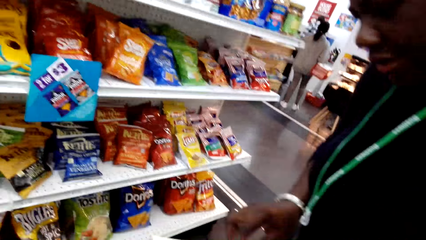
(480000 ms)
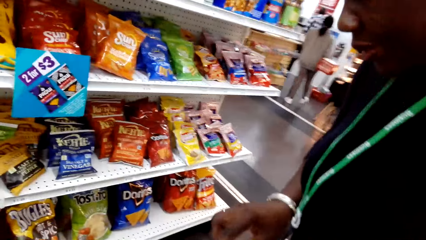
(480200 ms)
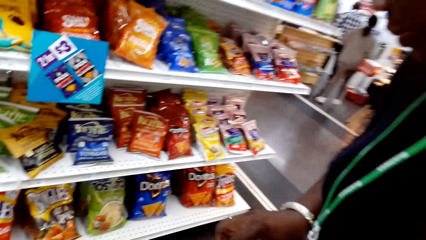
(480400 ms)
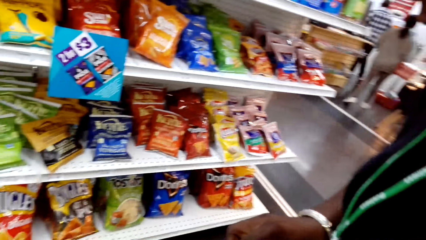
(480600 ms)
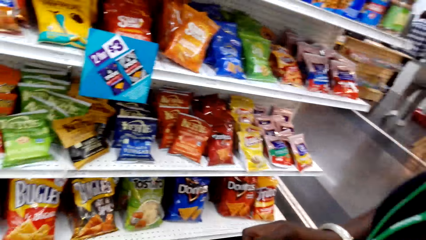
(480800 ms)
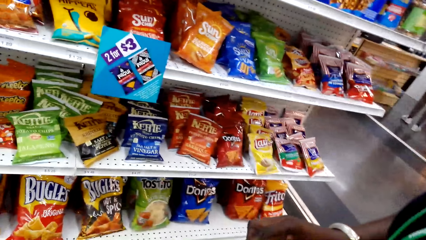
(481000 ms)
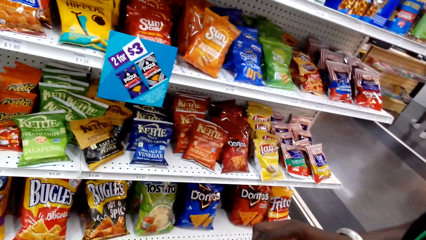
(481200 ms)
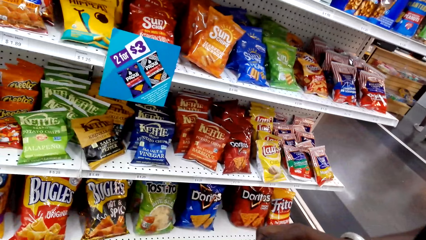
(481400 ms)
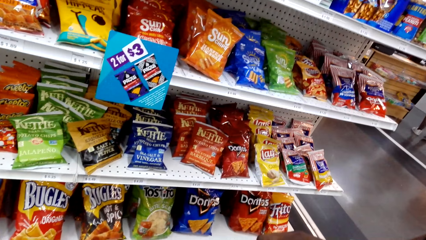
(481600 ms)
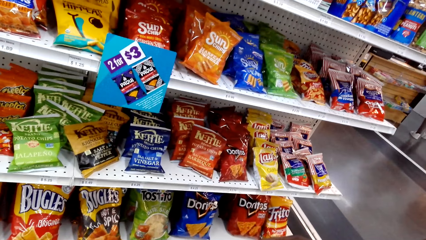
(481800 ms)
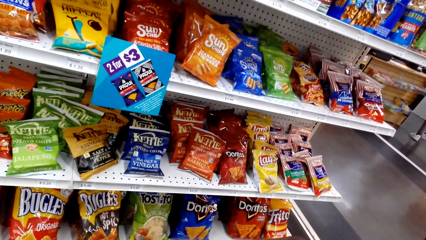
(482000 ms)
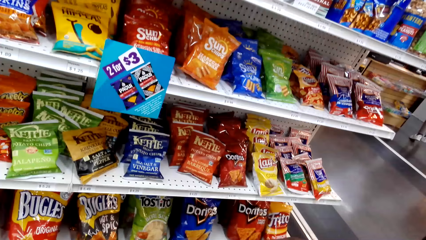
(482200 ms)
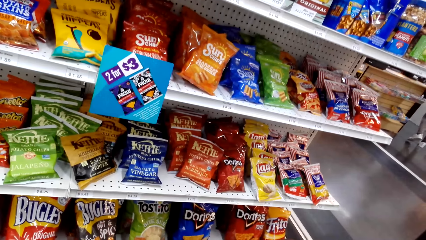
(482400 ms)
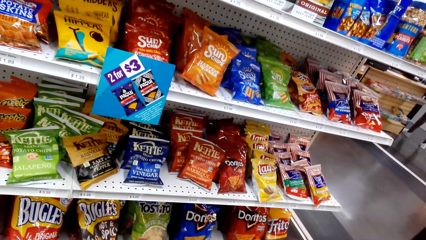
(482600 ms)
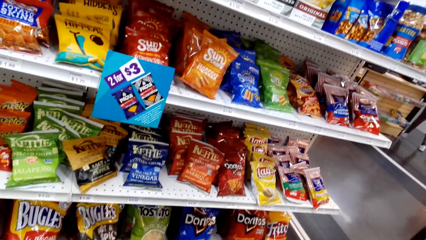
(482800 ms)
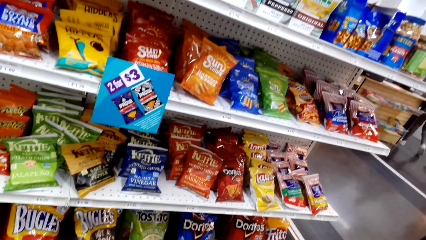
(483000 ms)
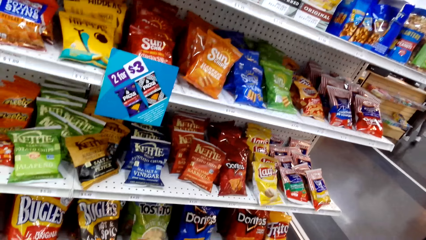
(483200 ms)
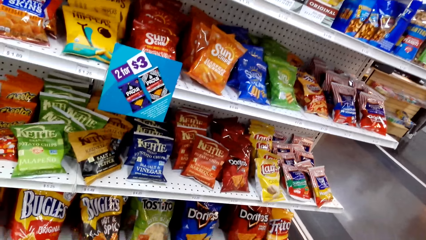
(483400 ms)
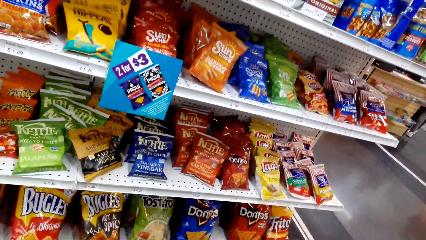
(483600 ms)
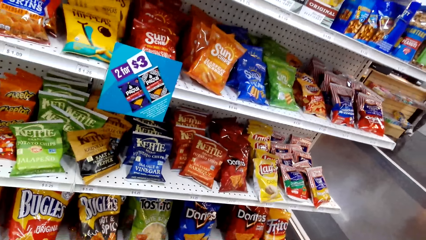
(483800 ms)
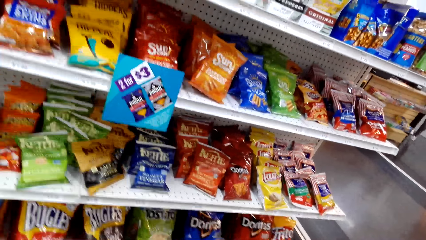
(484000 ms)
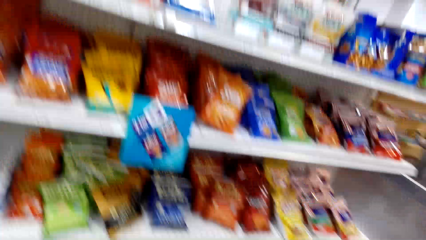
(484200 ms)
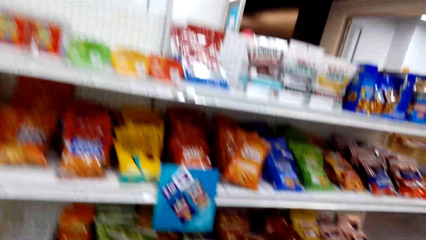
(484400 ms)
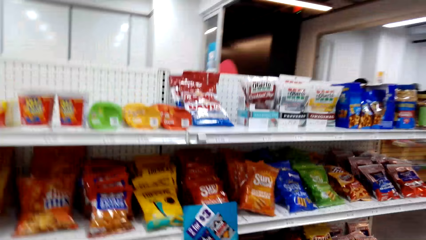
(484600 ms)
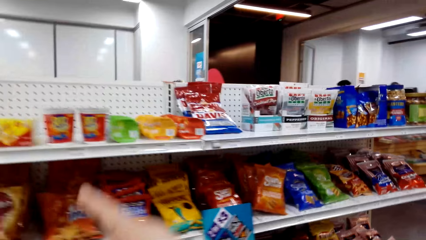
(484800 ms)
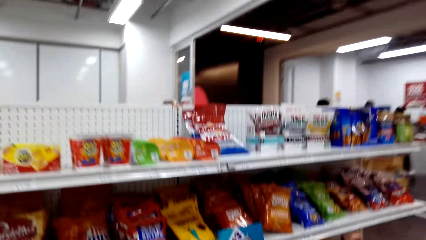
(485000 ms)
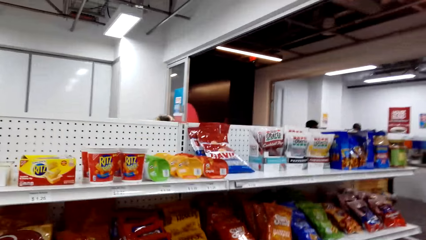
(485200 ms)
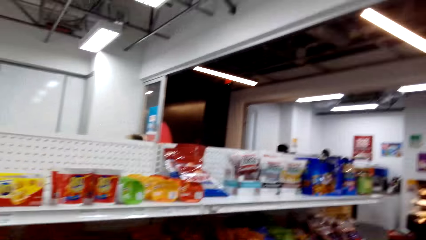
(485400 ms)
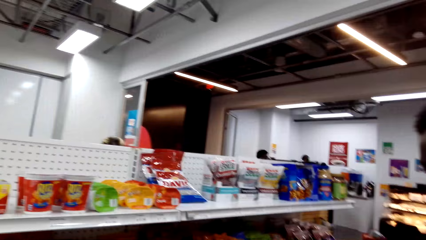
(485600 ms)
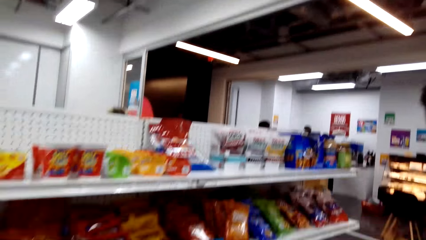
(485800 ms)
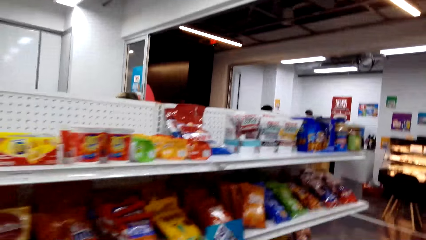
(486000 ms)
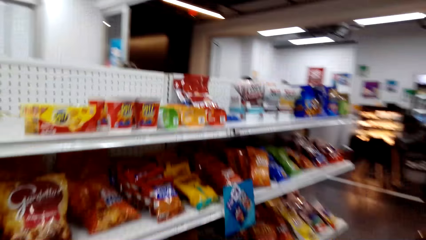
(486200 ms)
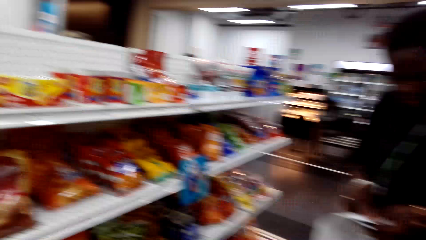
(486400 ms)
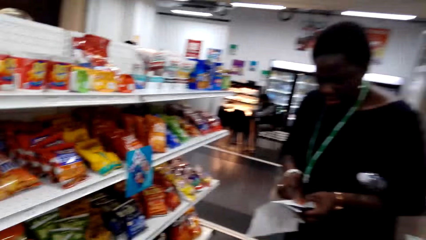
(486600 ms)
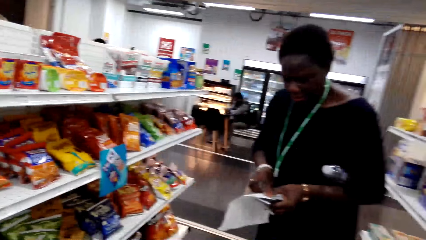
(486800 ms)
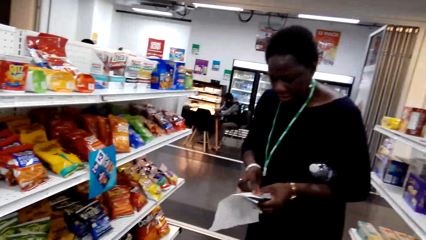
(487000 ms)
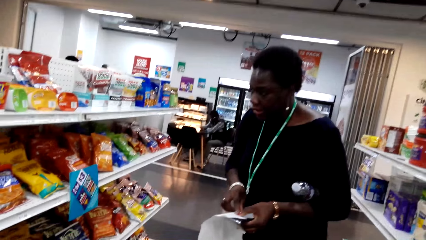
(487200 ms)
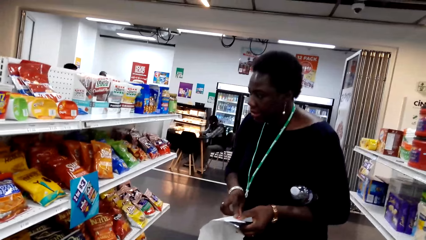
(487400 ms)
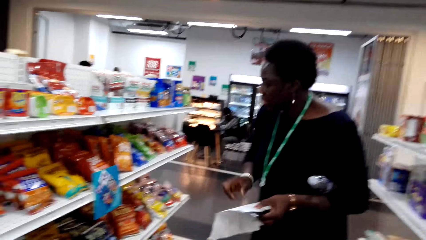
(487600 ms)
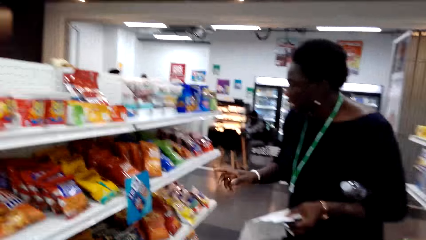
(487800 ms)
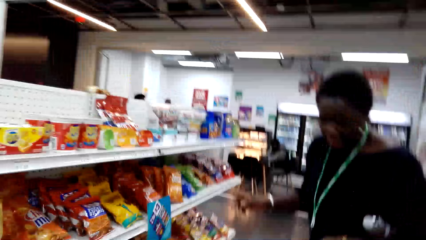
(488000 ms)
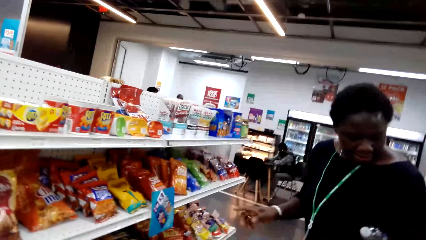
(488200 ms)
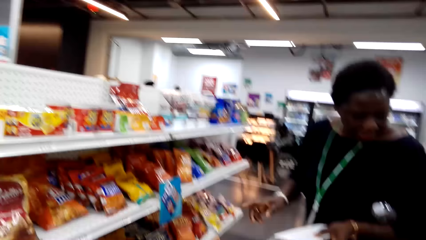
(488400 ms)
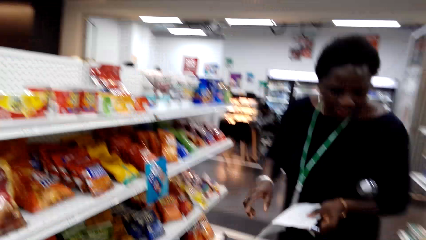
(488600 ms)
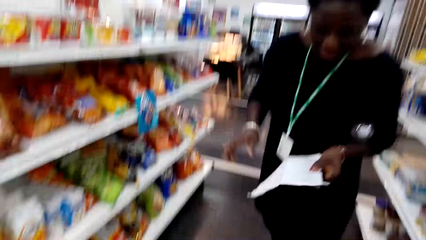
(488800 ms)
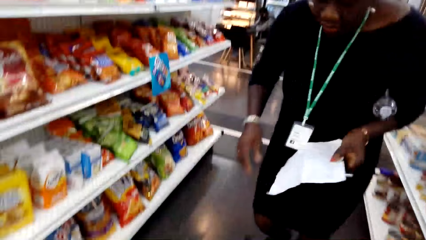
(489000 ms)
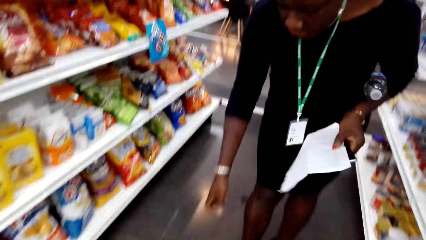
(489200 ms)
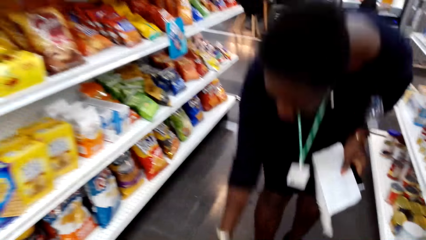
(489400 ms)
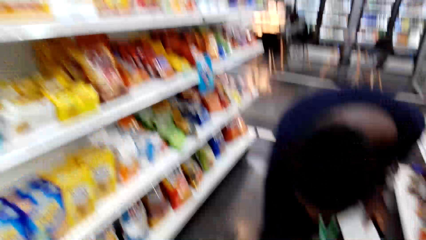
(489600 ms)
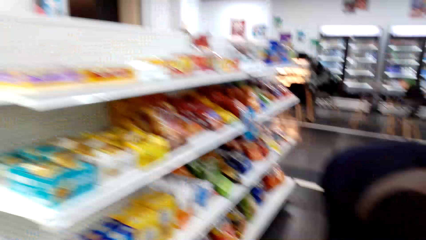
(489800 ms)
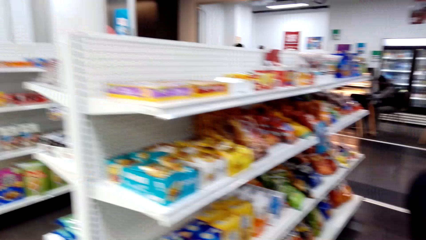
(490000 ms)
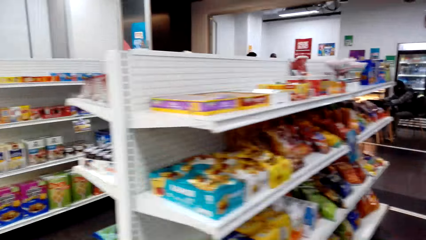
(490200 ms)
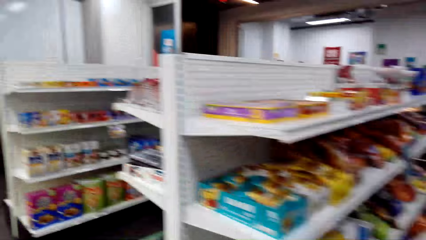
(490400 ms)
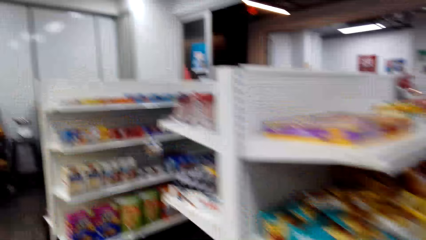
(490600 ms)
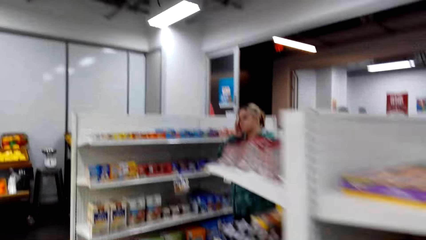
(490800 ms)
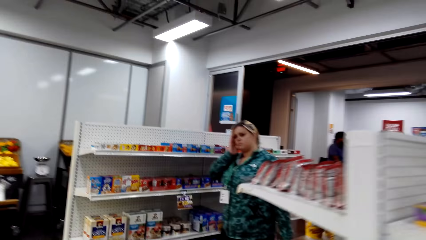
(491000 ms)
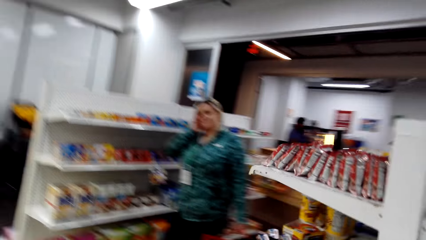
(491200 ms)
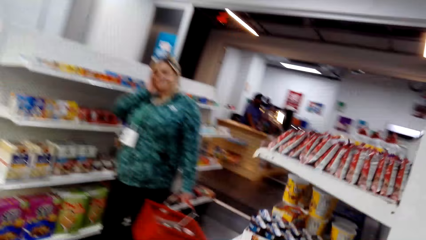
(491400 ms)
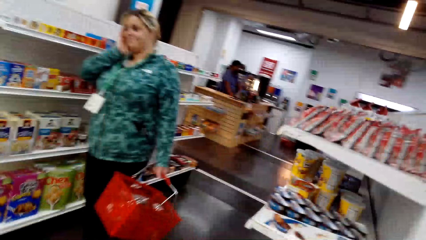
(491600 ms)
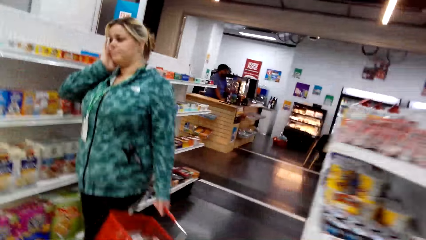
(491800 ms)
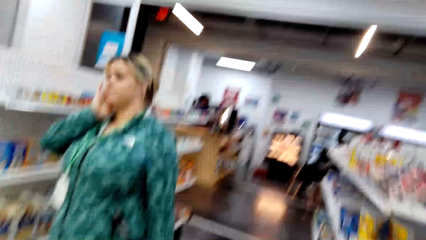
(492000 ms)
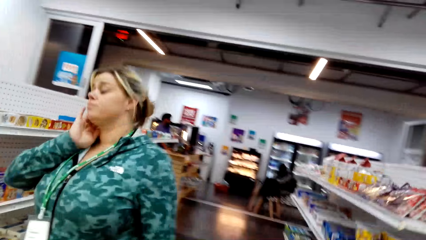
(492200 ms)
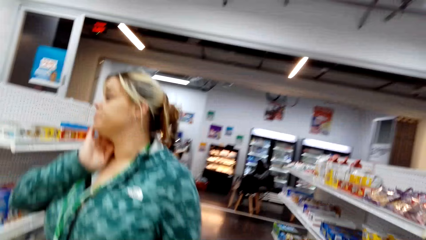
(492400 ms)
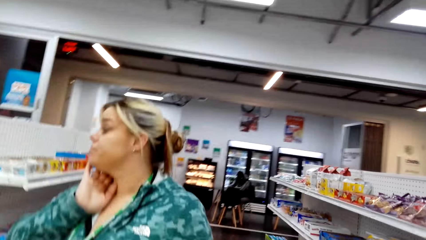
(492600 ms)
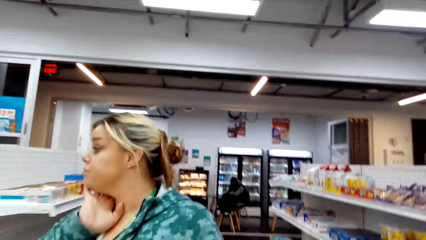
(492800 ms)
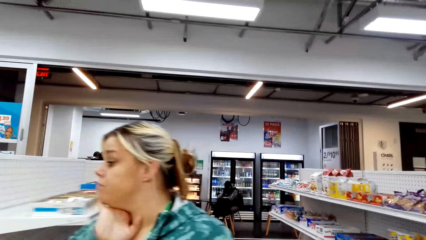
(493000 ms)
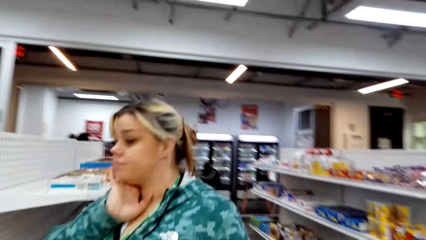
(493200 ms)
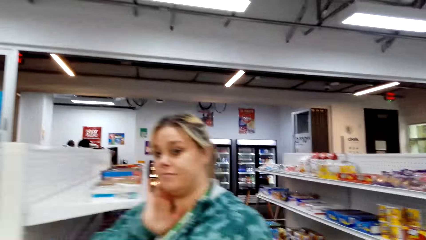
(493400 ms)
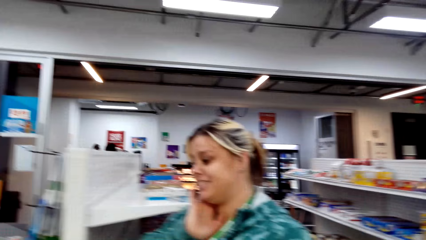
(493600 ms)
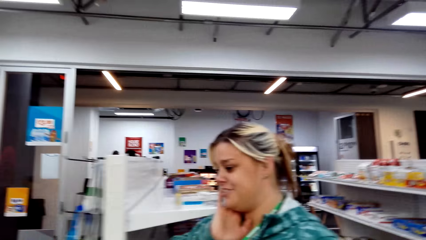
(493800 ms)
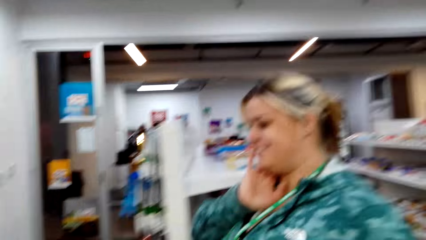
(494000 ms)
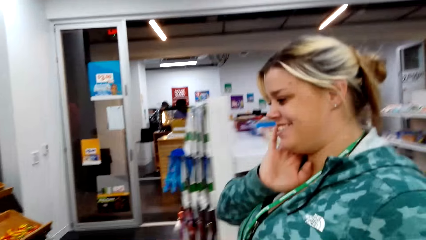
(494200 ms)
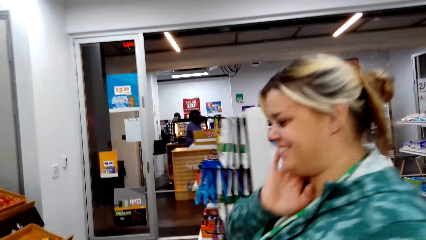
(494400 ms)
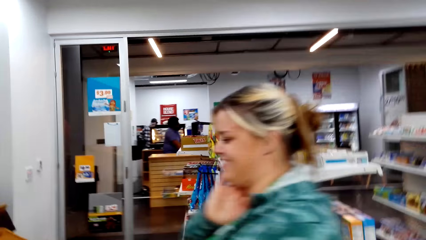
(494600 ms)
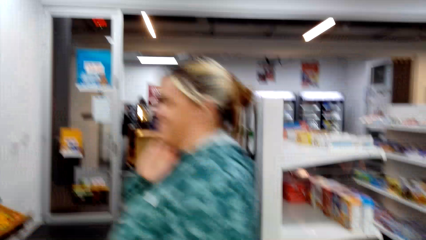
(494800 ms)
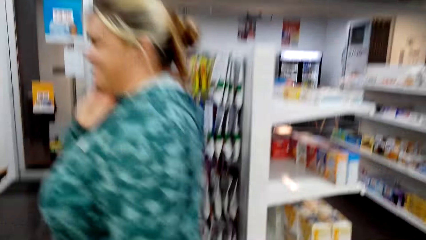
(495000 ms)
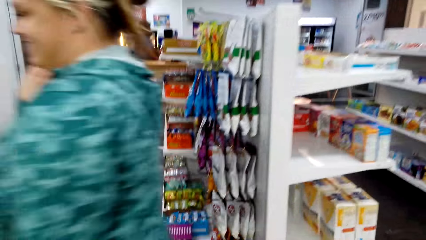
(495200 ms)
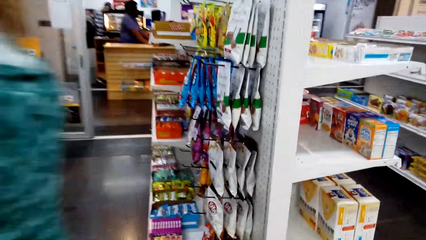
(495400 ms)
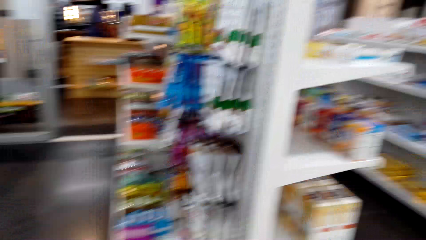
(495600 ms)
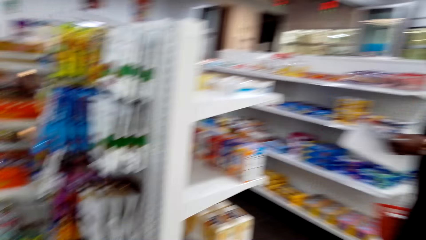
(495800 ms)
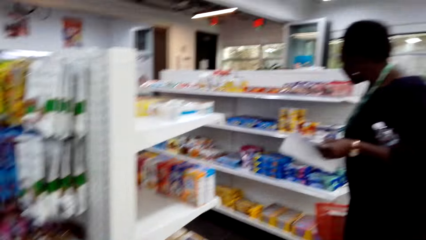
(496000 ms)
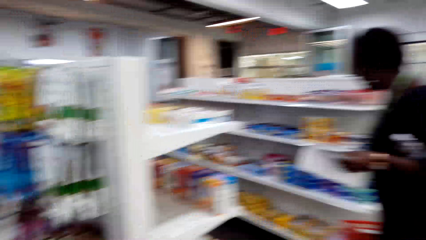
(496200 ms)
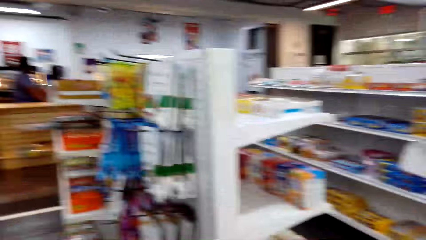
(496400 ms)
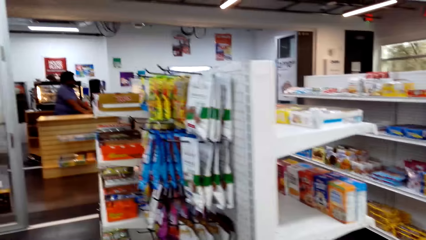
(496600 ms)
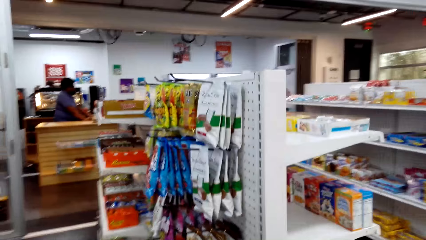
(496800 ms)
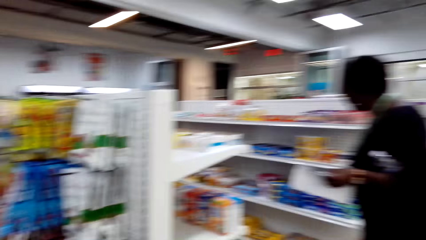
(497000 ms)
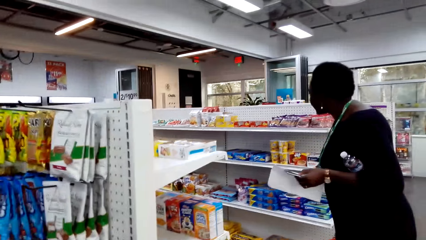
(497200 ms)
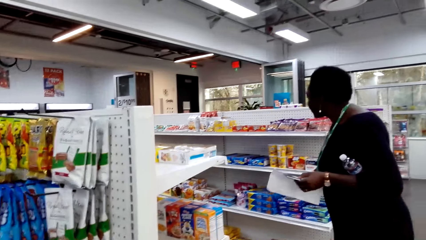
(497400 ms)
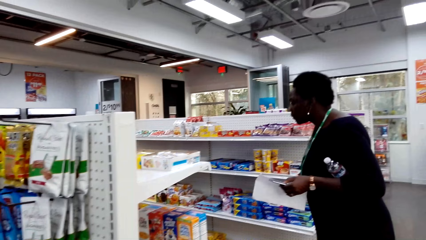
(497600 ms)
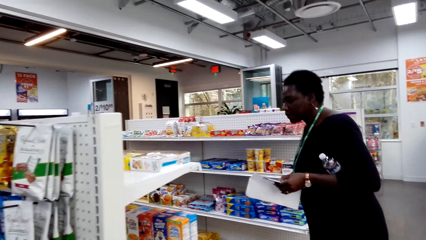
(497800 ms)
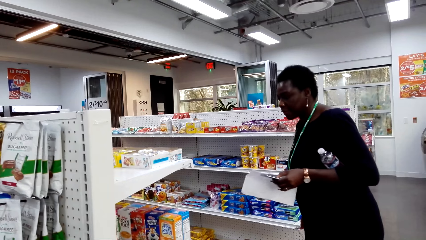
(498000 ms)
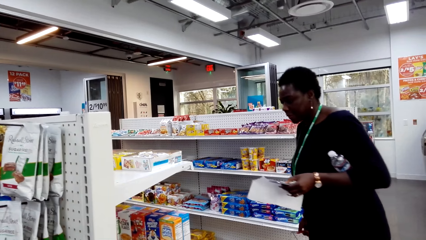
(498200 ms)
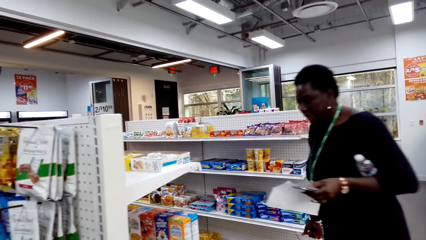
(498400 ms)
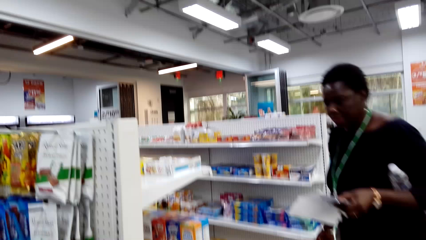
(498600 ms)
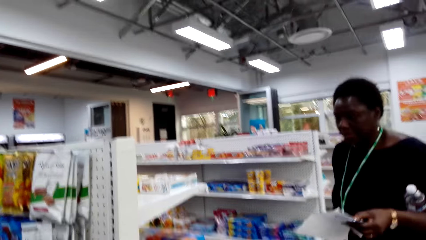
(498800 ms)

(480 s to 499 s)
The camera wearer looks at the shopping list. He reads the shopping list and gestures with his hand. A woman reads the shopping list. The woman gestures with her hand. The woman bends beside the shopping basket. The camera wearer walks around the supermarket. He looks at the items on the shelf.
